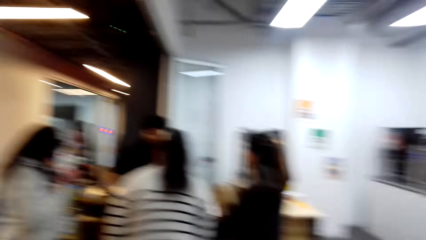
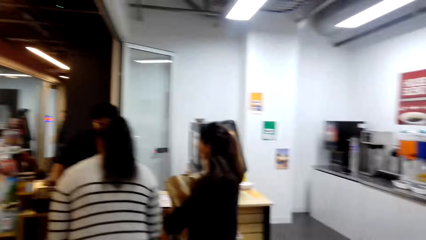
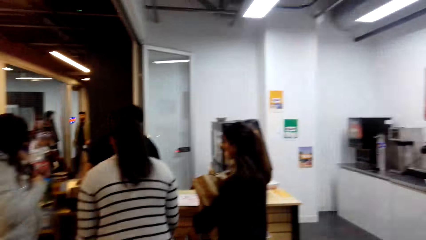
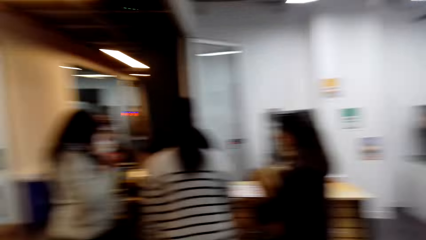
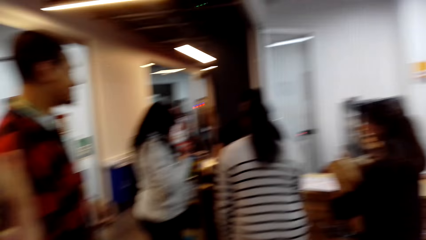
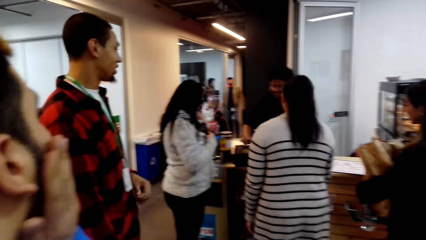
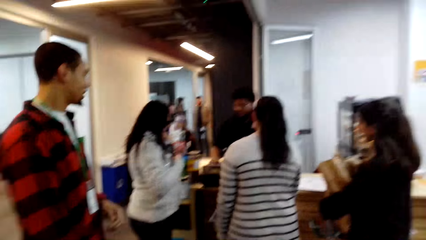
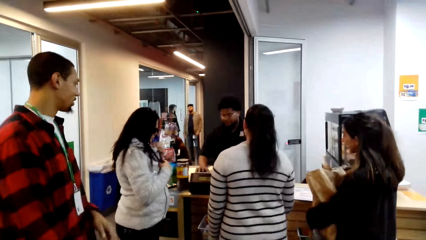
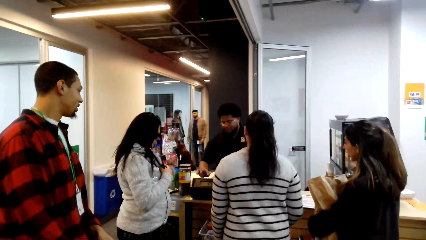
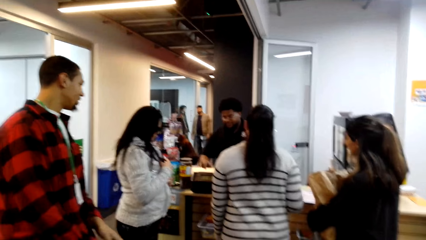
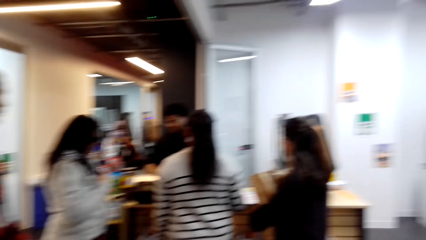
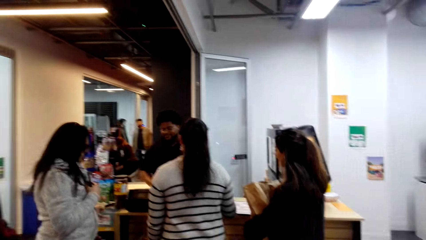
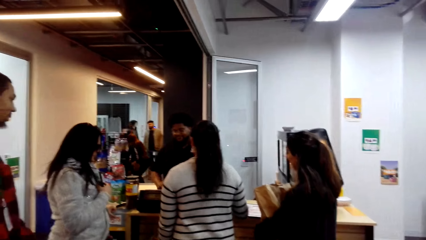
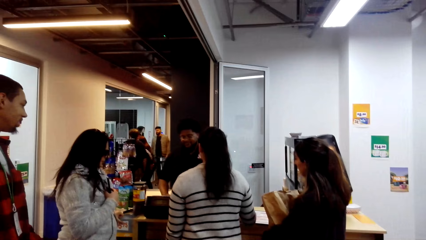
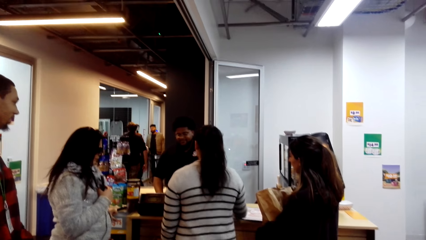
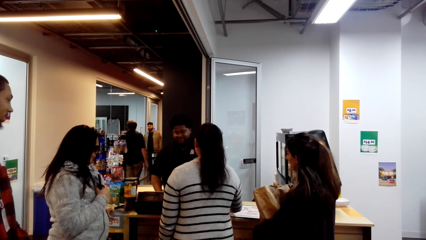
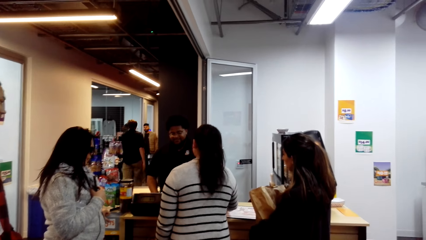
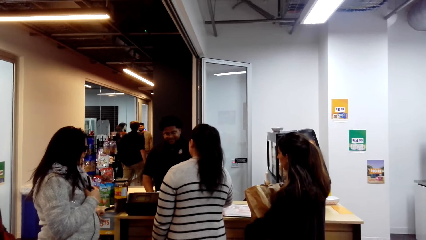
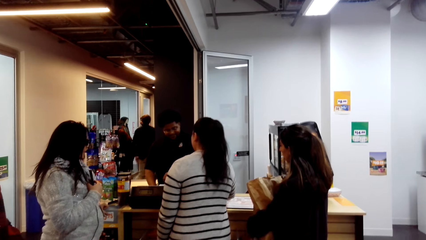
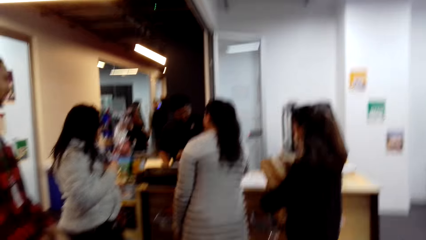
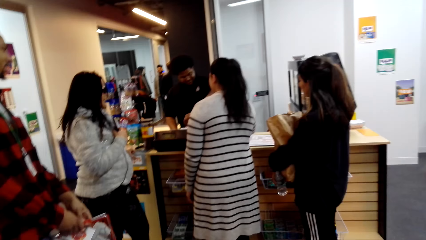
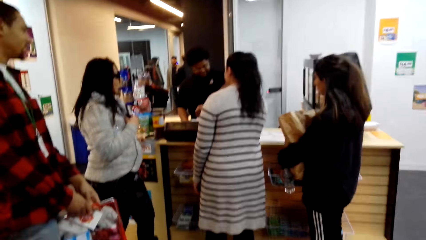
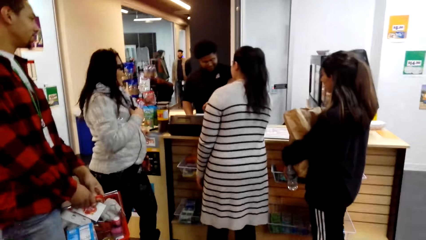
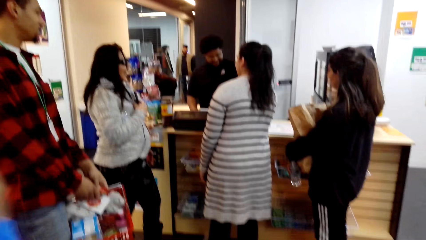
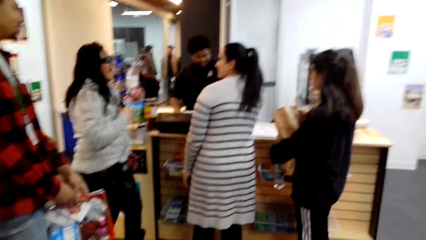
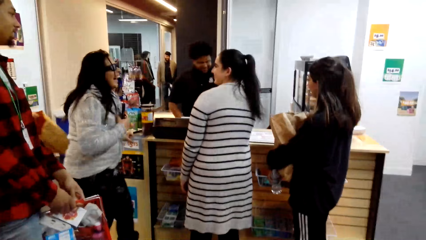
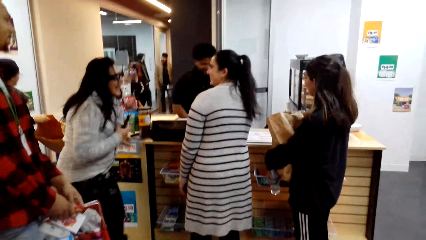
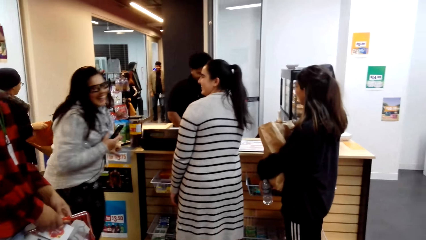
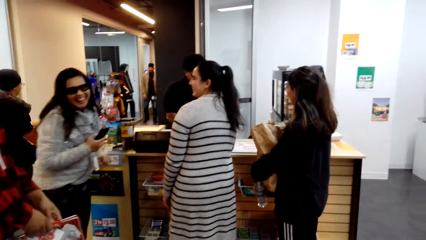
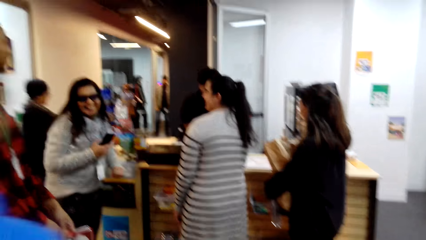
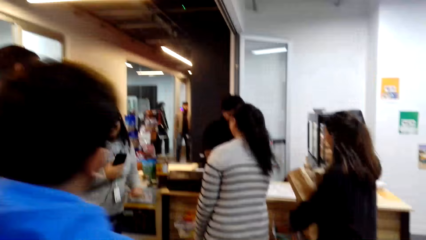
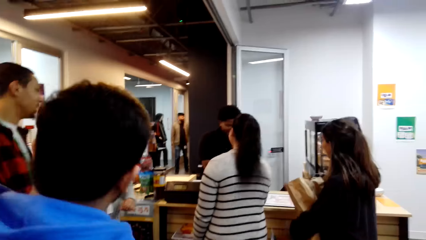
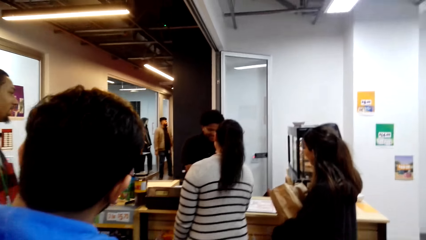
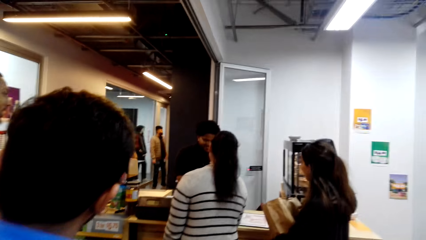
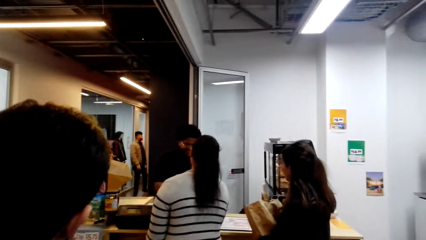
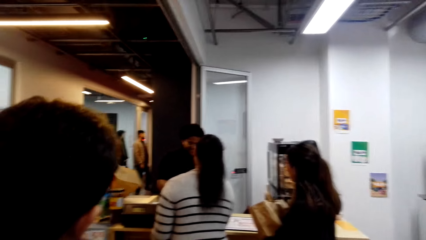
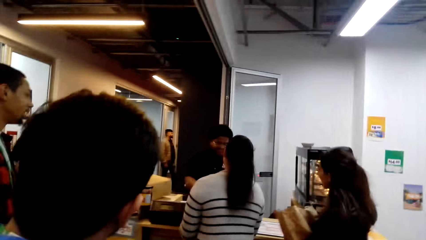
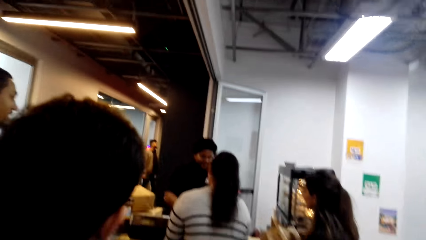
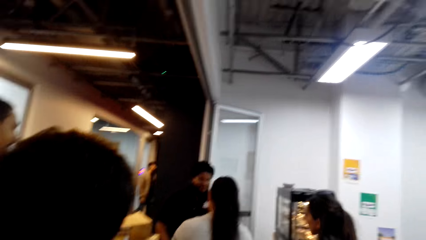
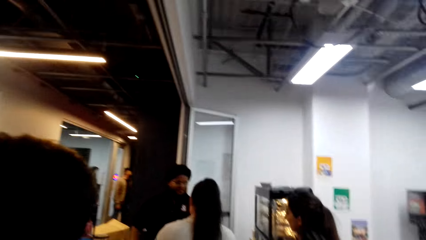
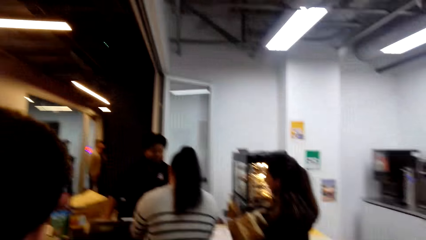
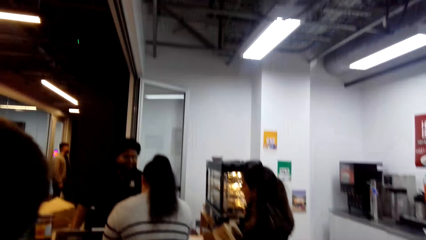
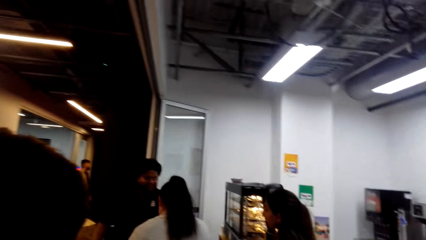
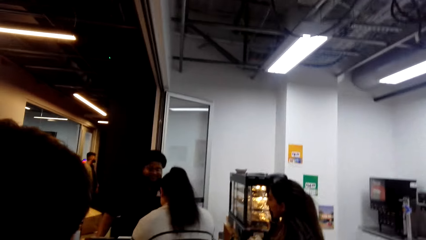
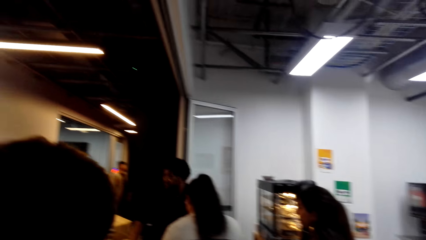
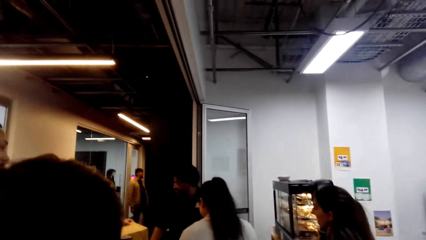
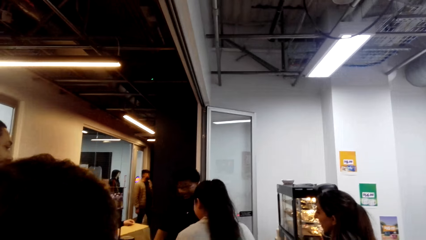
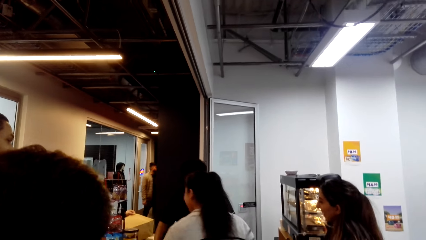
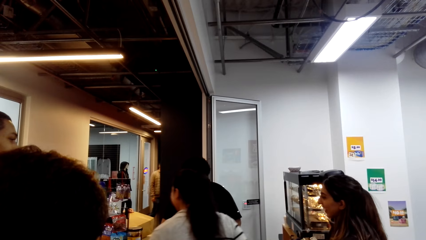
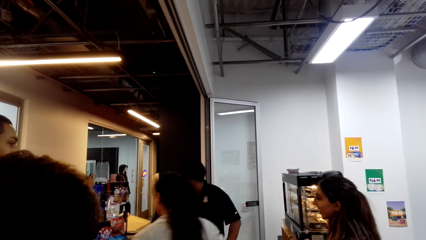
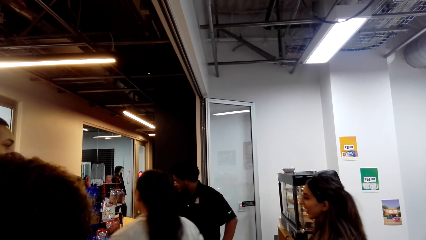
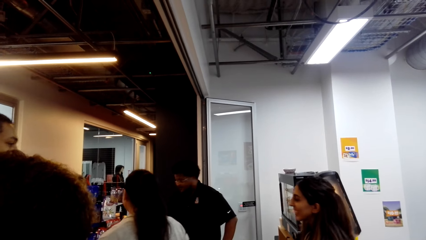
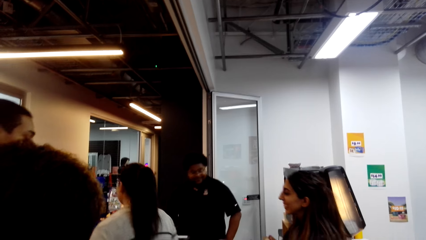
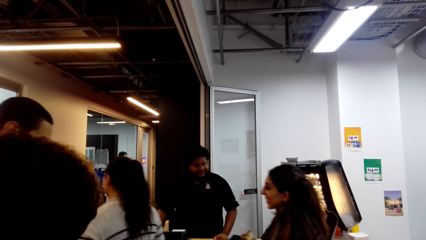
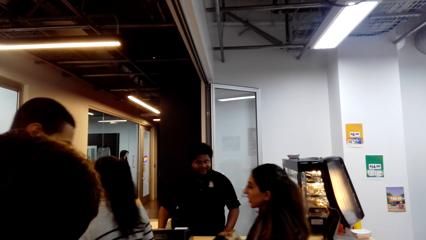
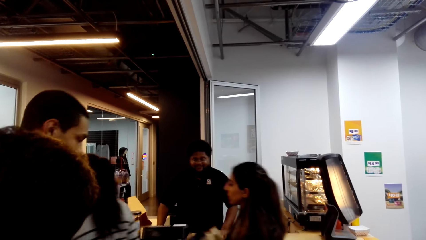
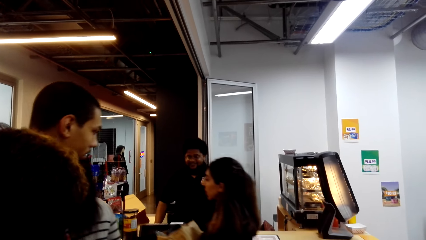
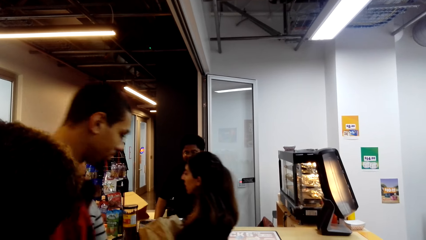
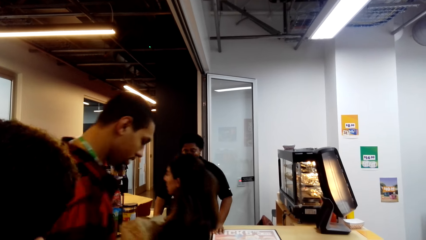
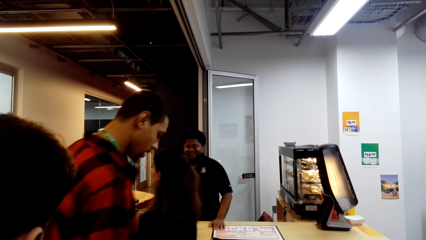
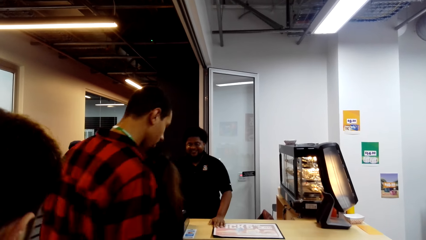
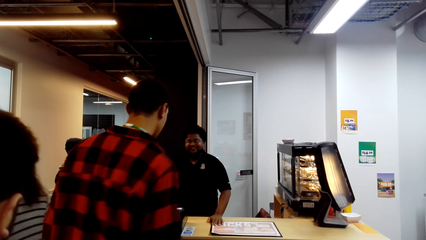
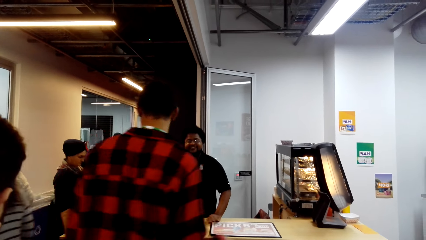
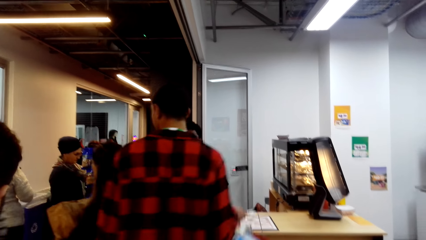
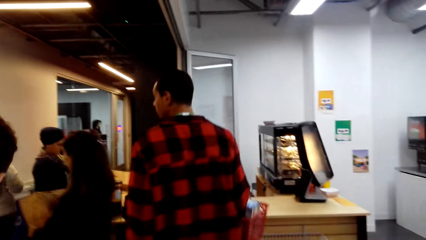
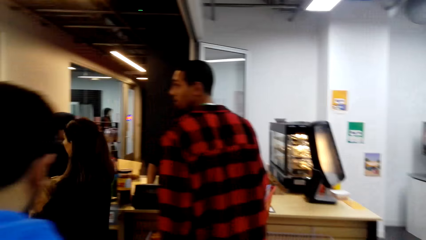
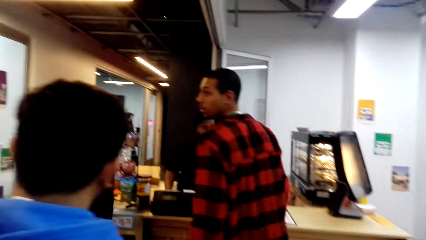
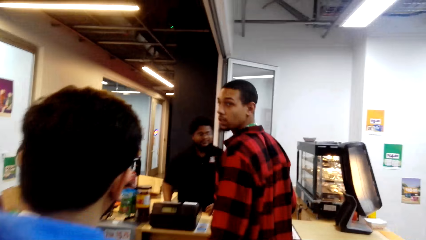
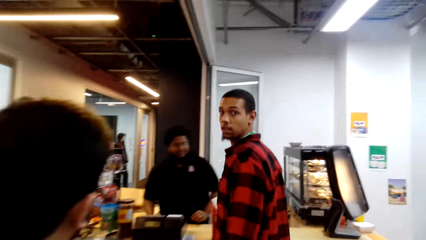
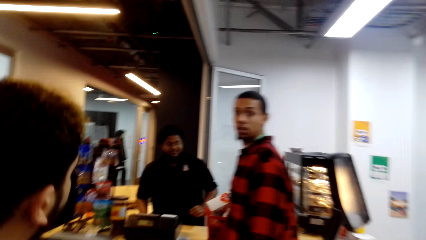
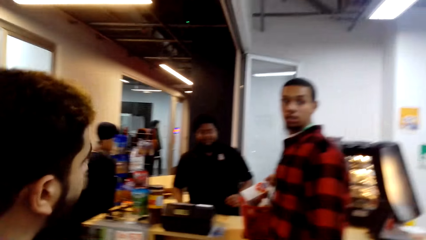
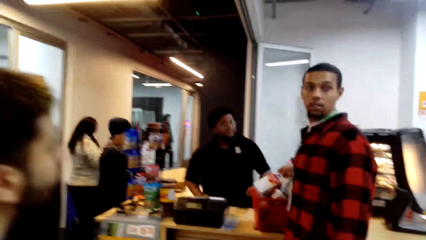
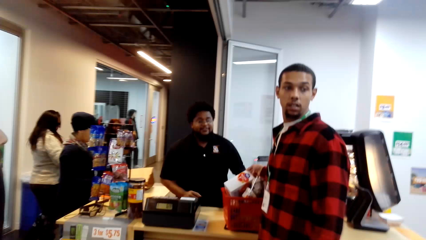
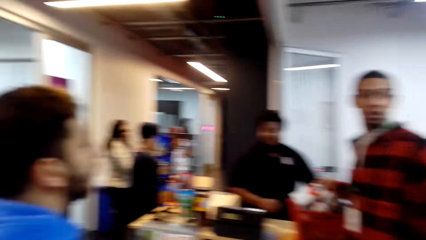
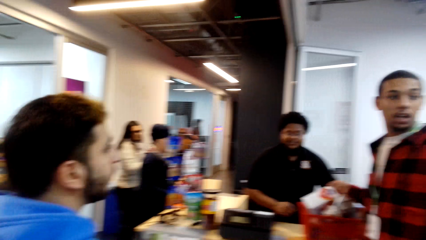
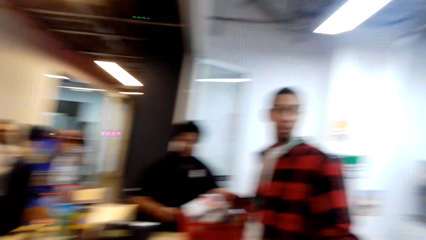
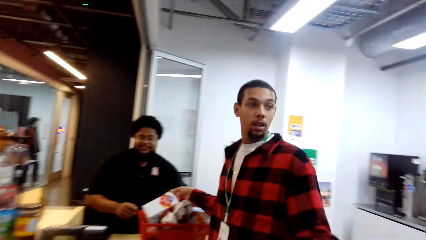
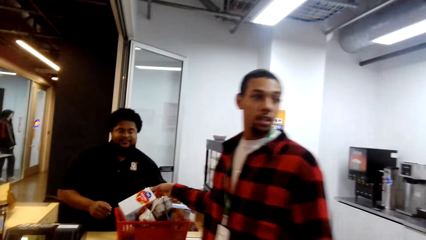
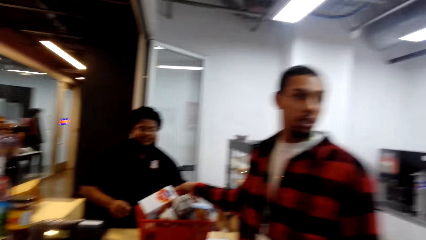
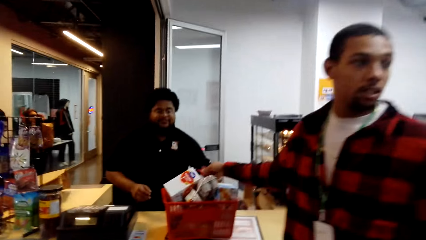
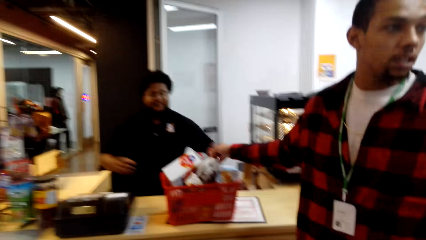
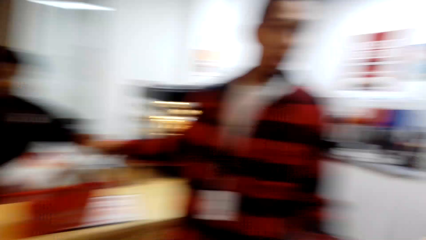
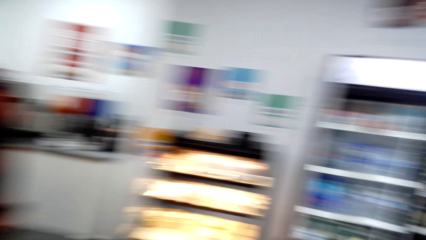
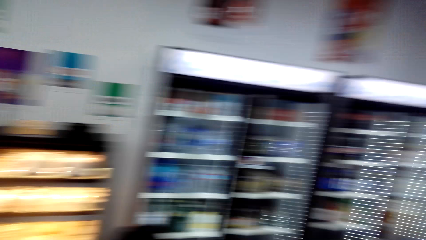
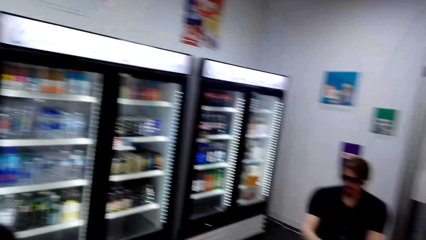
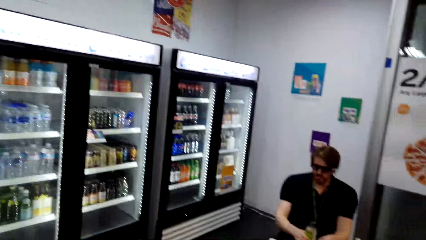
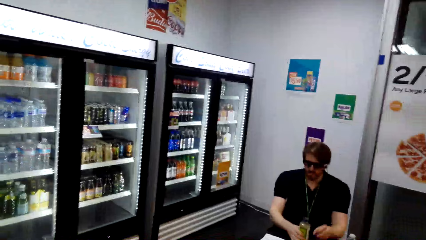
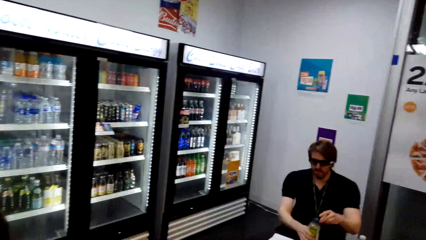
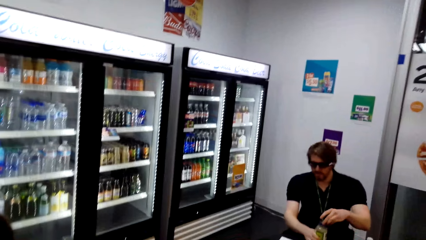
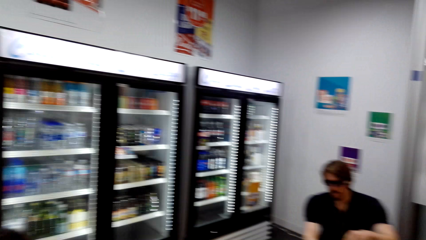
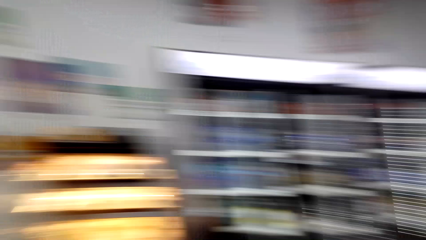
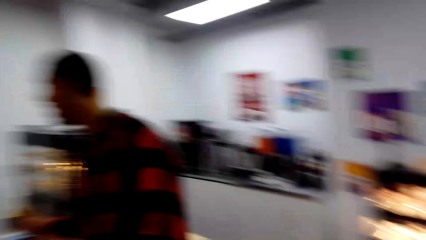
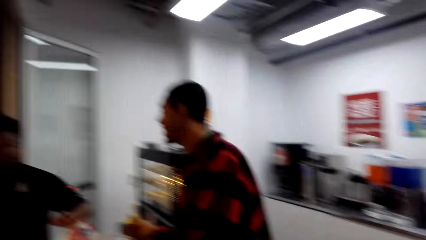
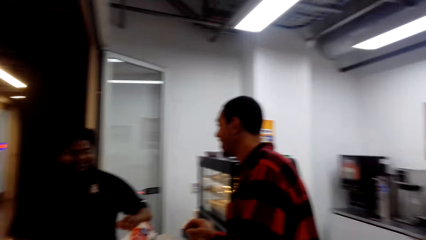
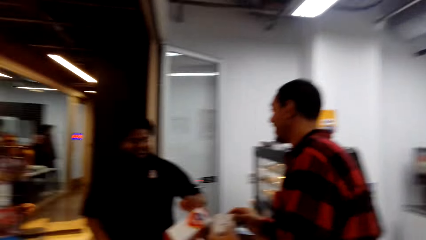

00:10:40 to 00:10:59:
The camera wearer looks around. They turn around.
